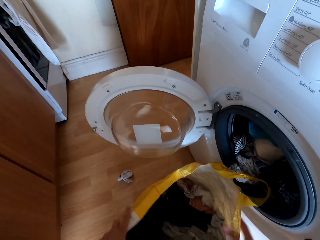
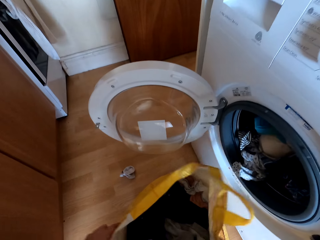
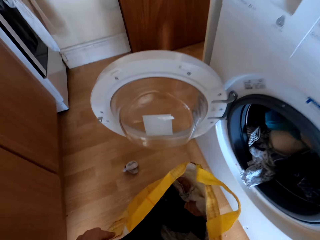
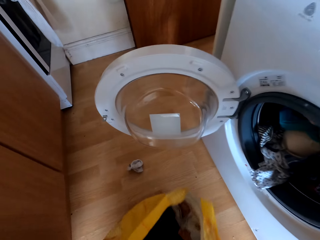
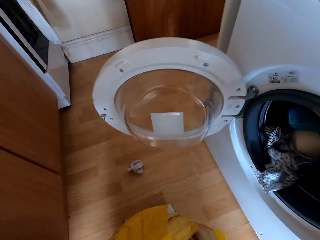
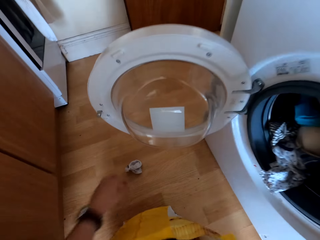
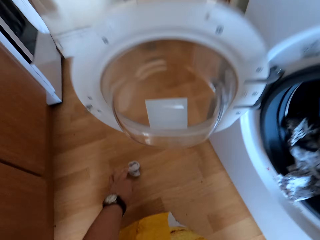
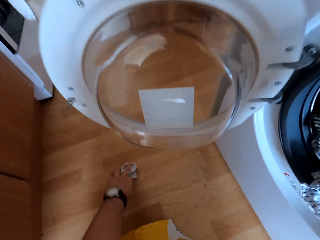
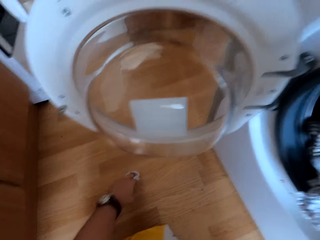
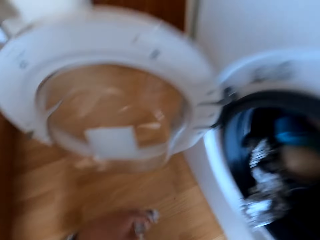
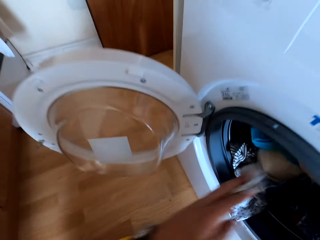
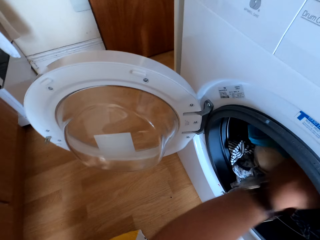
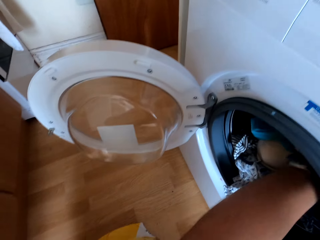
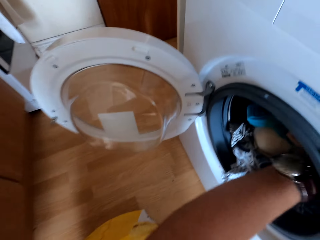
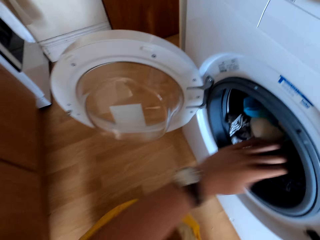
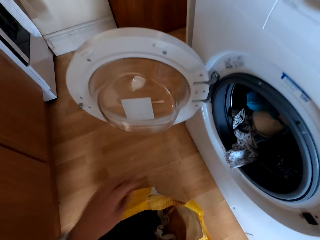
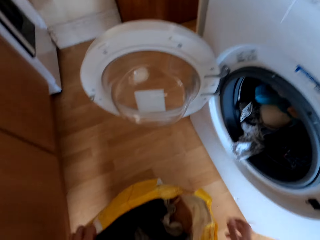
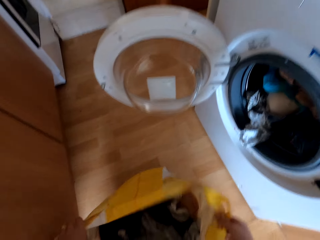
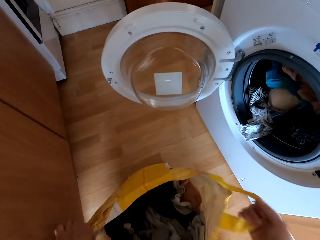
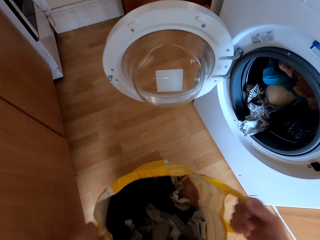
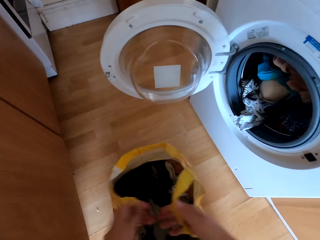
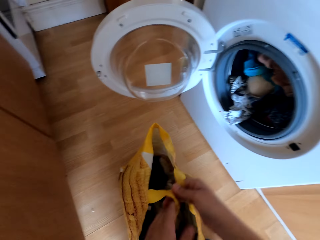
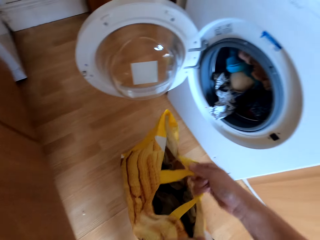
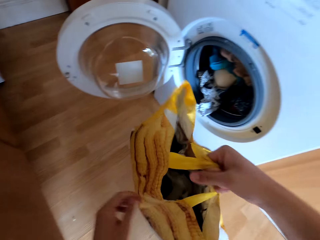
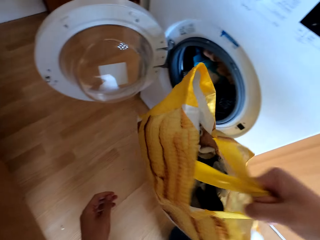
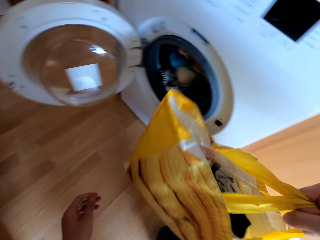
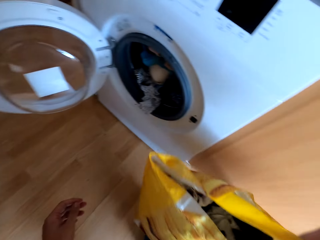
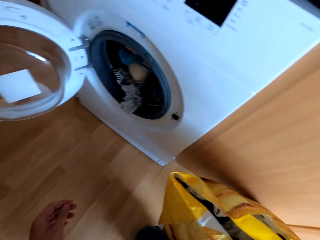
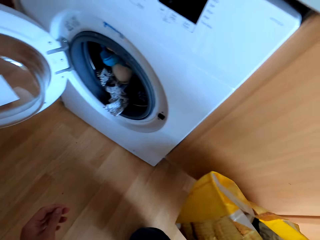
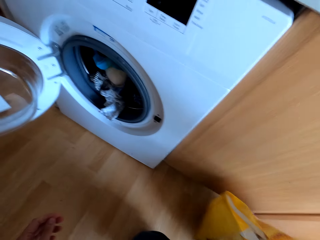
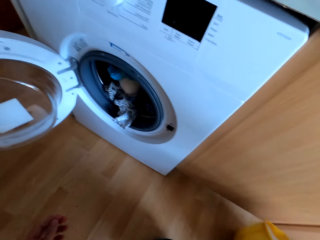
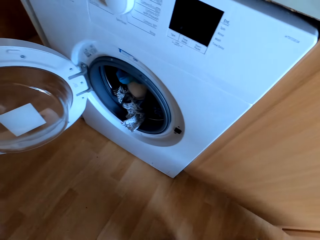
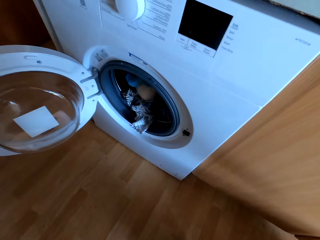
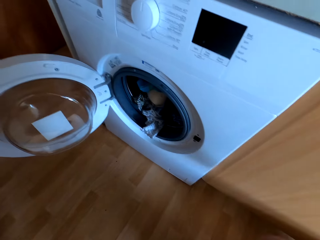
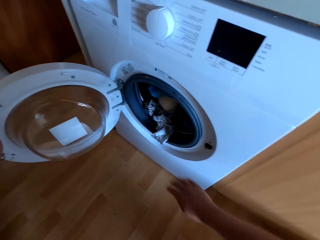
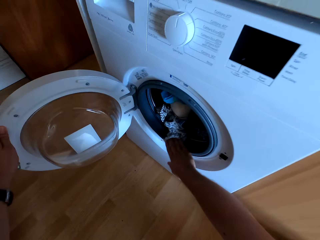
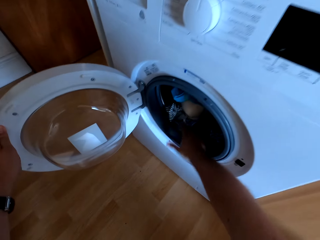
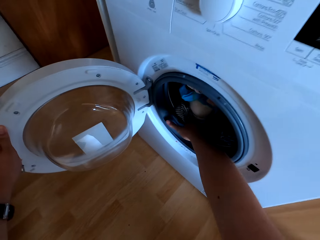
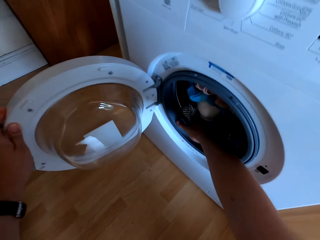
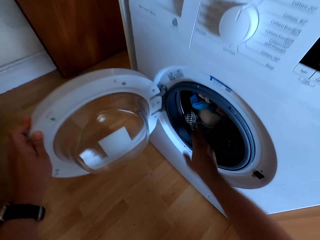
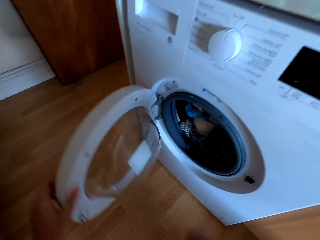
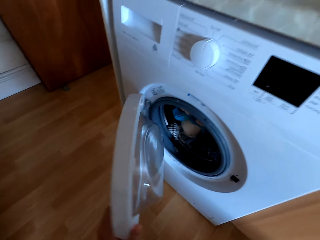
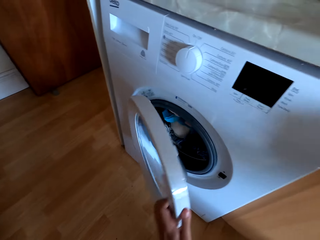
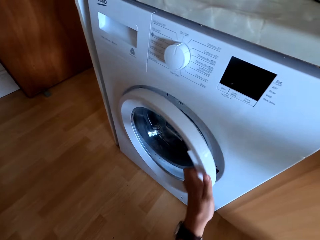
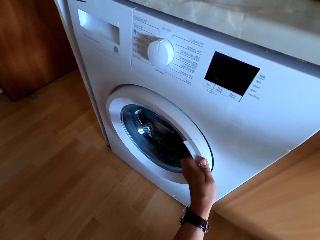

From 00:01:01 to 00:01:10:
The camera wearer picks up a sock from the floor. They carry a bag. They close a washing machine door.

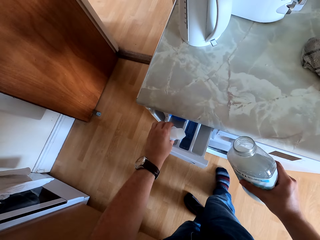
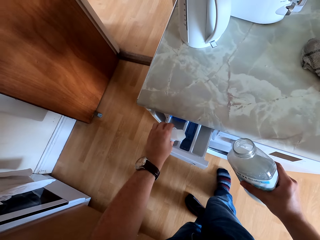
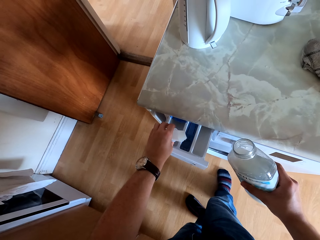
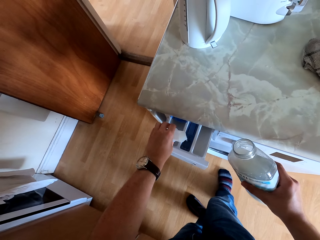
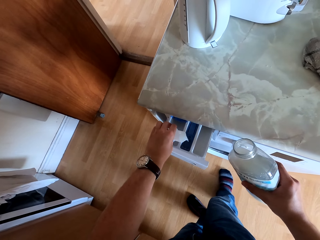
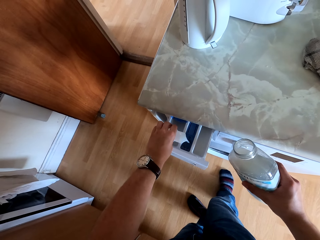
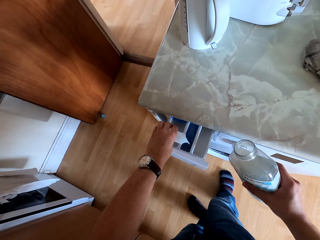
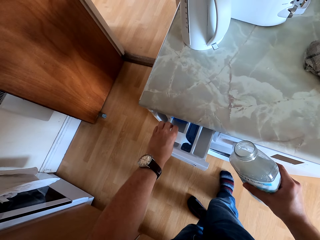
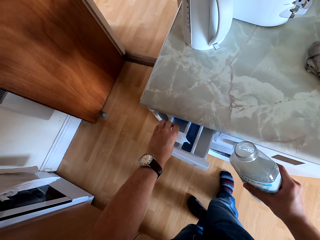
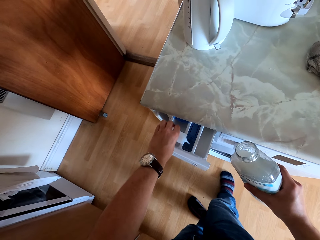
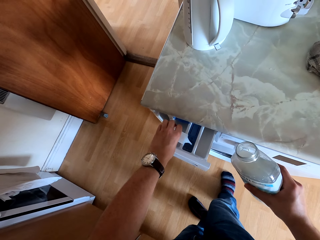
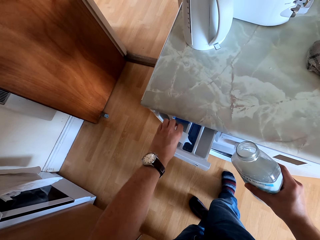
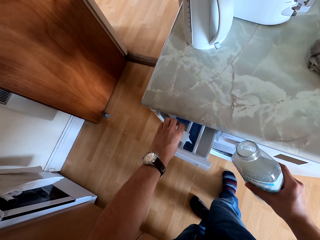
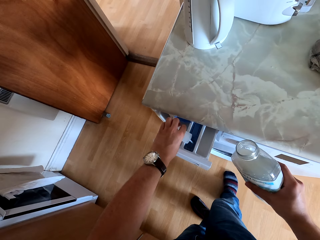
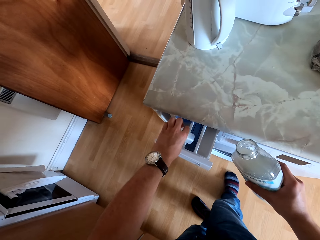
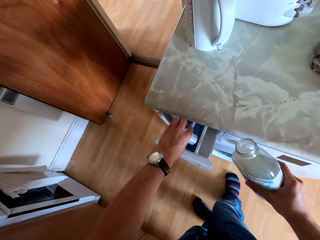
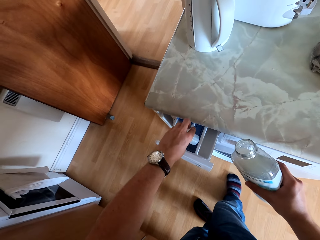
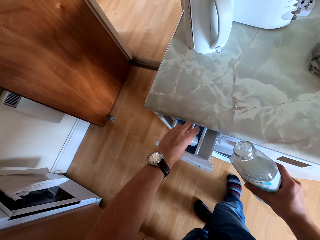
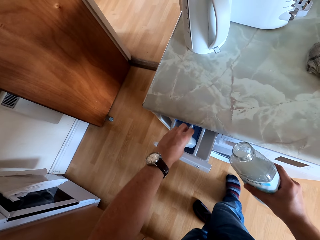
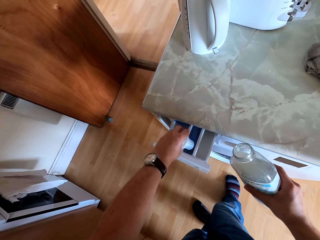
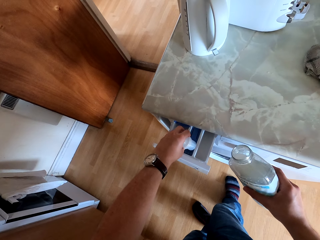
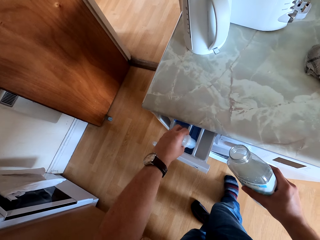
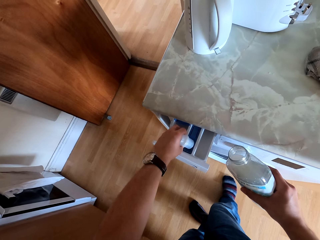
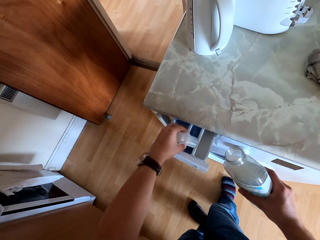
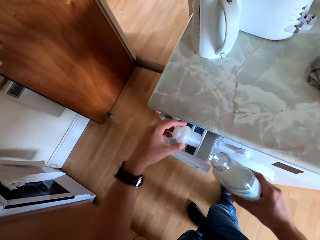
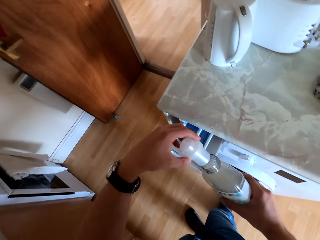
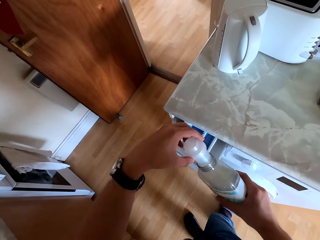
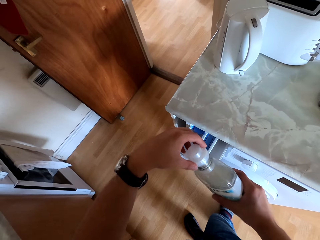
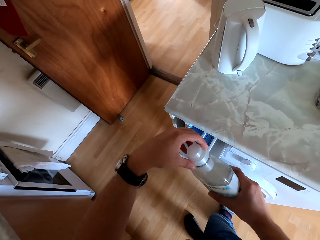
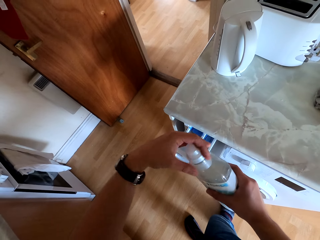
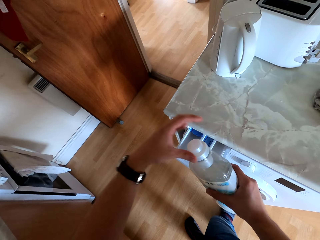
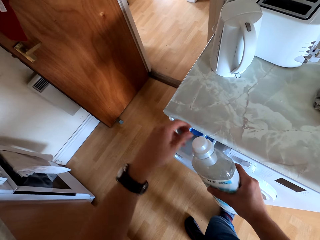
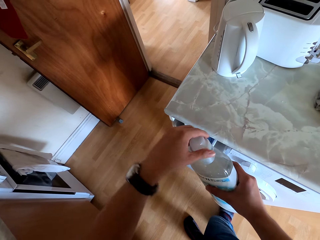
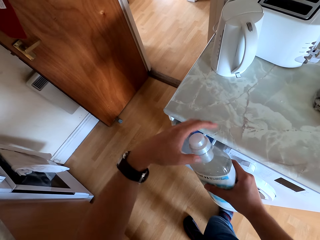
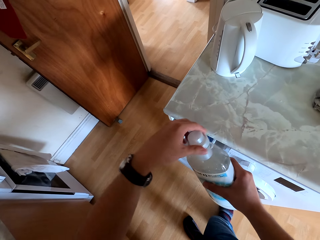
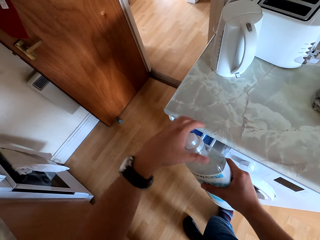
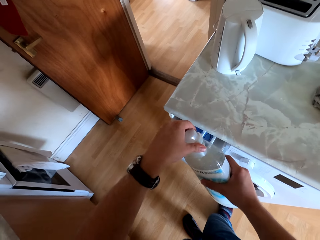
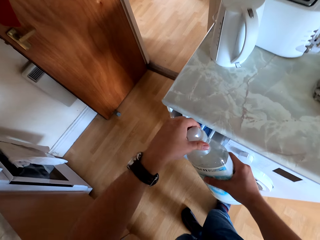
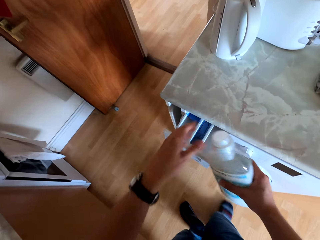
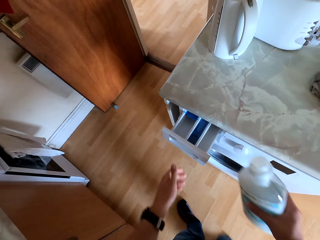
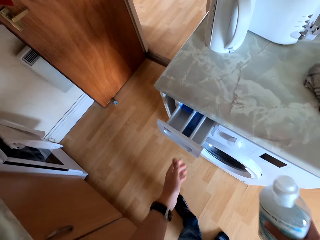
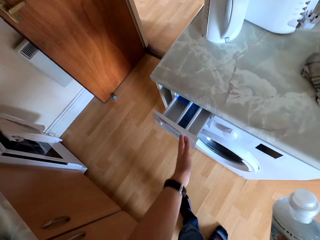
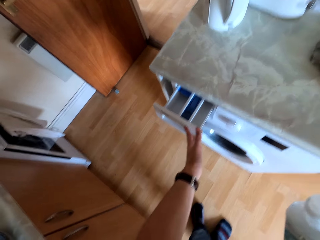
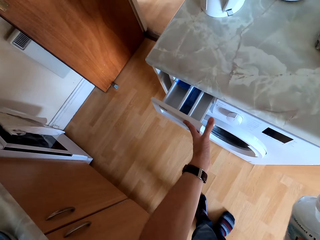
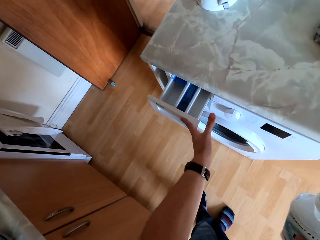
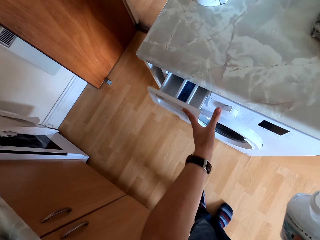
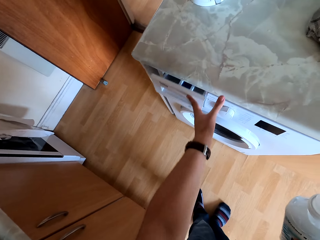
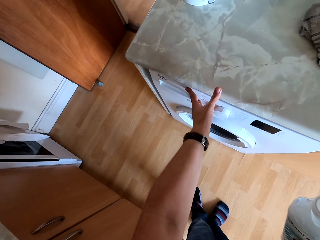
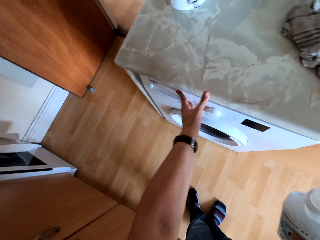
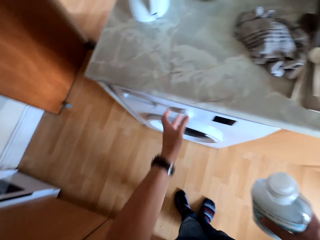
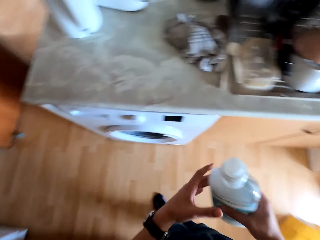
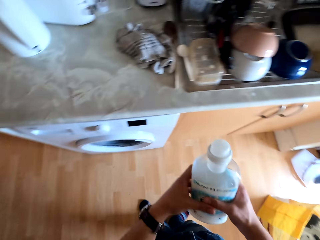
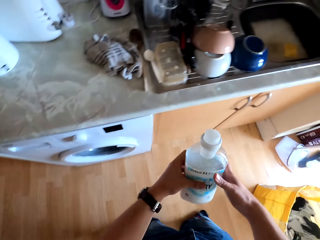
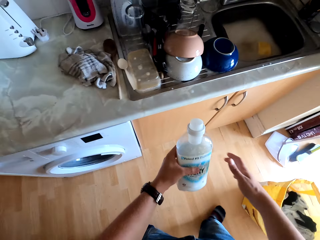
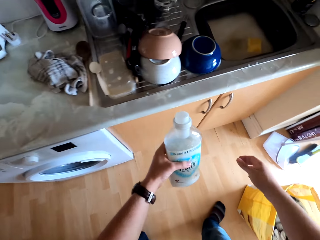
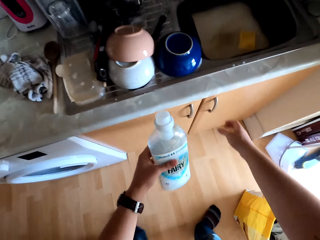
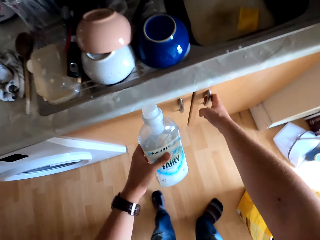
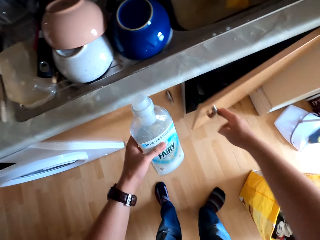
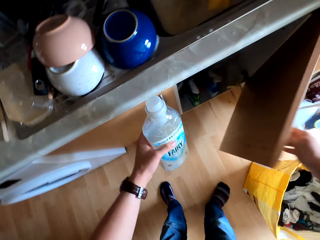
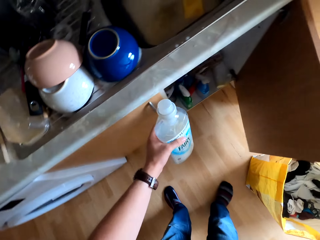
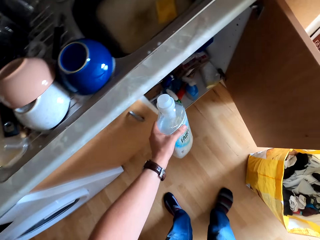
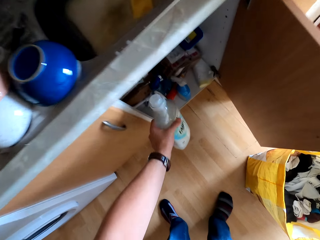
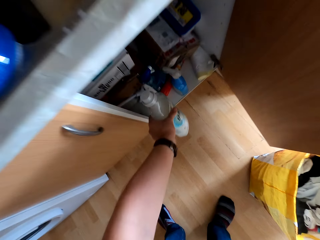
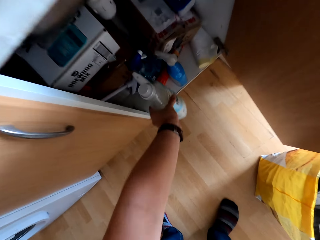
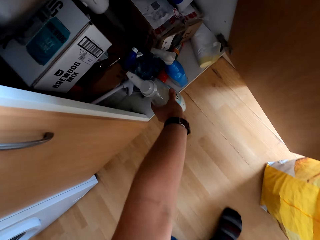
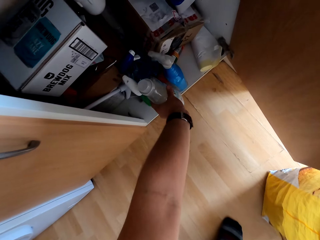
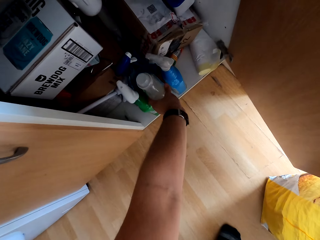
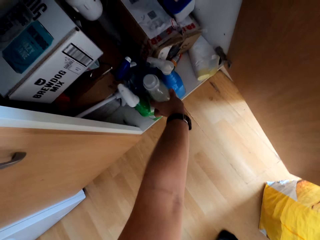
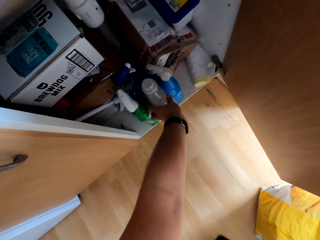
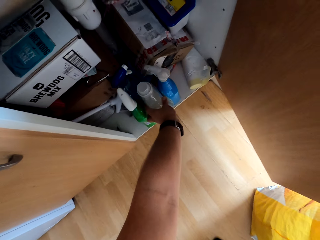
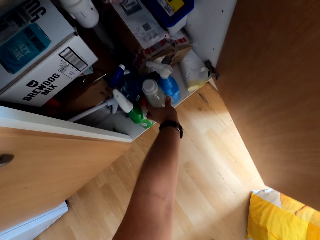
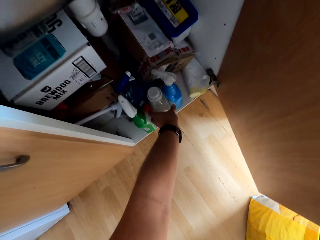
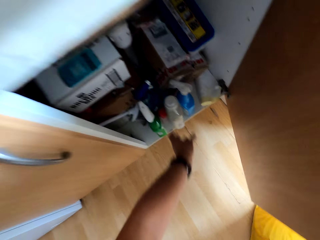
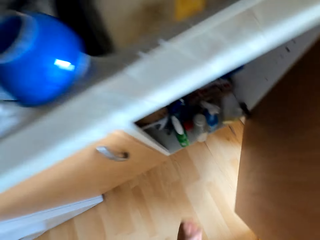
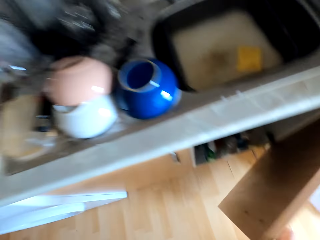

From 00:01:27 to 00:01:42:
The camera wearer pours soap into the drawer. They close the soap bottle with the lid. They close the drawer with the left hand. They open the kitchen cupboard with the right hand. They place the soap bottle in the cupboard.
